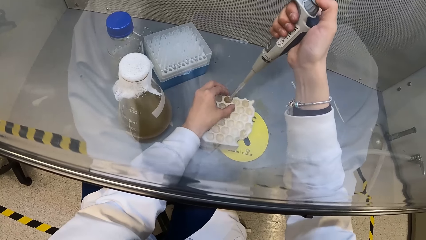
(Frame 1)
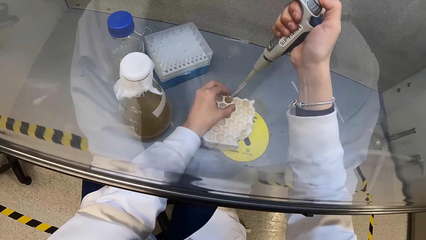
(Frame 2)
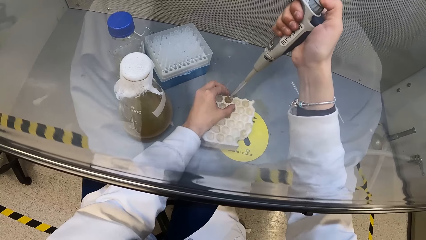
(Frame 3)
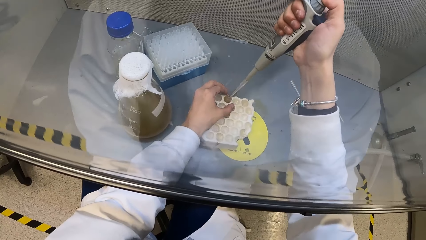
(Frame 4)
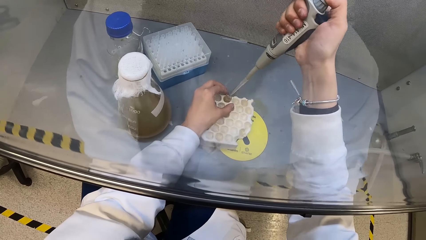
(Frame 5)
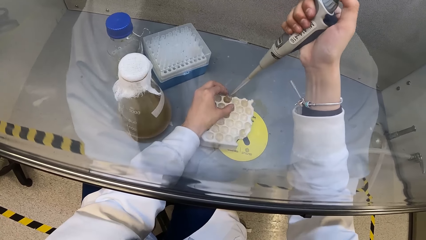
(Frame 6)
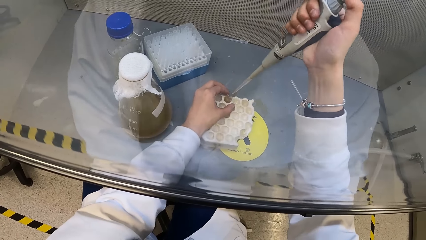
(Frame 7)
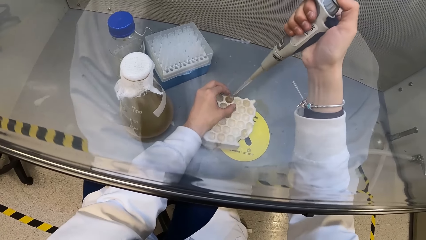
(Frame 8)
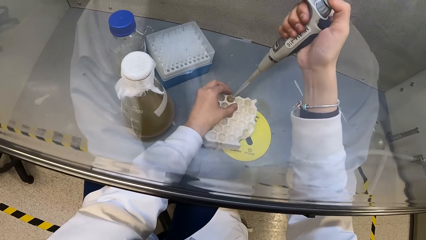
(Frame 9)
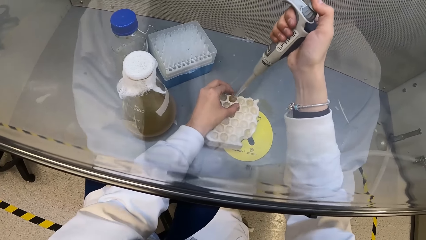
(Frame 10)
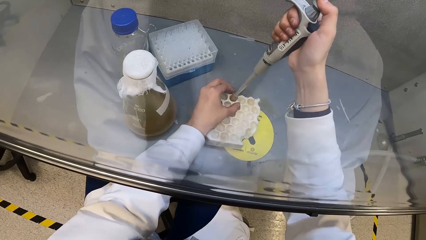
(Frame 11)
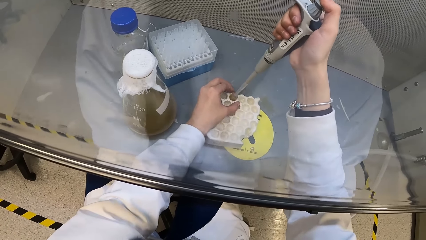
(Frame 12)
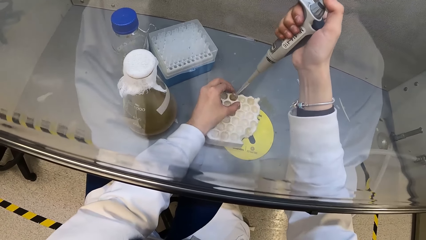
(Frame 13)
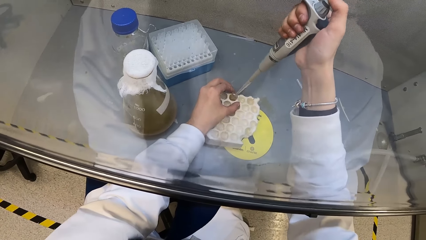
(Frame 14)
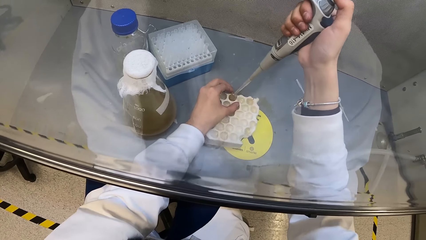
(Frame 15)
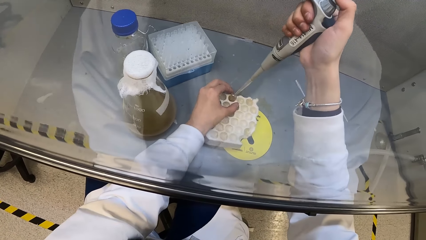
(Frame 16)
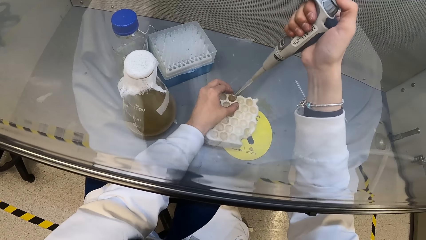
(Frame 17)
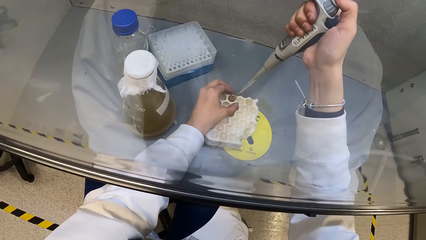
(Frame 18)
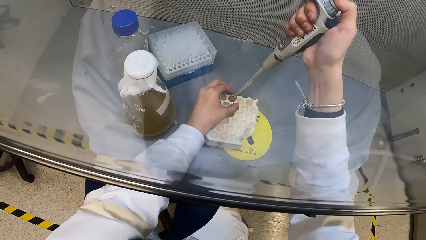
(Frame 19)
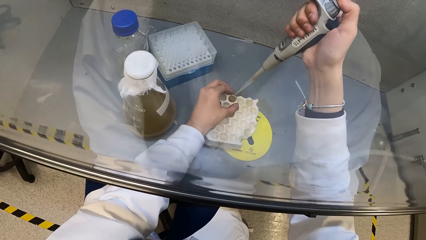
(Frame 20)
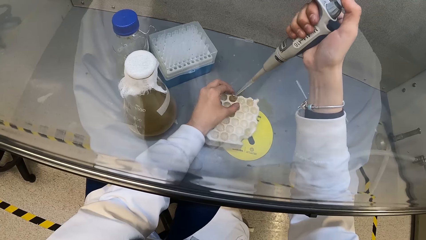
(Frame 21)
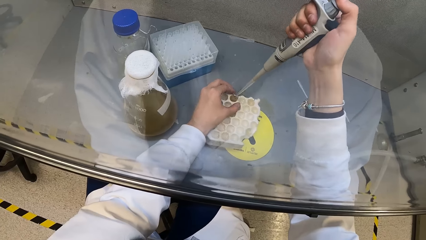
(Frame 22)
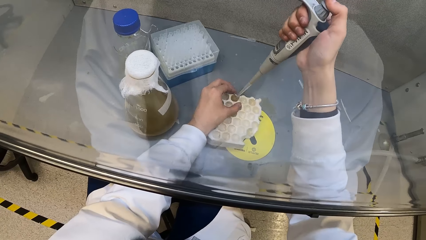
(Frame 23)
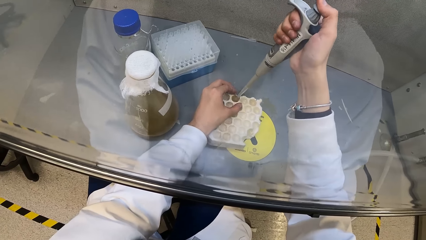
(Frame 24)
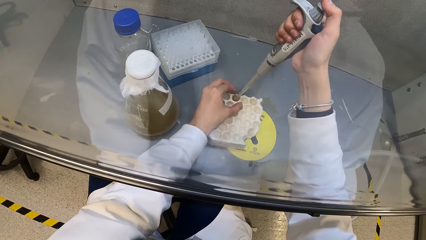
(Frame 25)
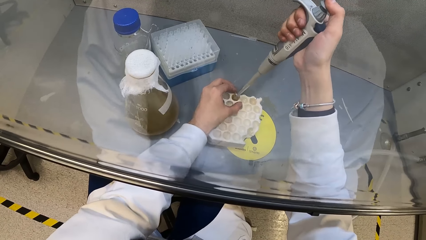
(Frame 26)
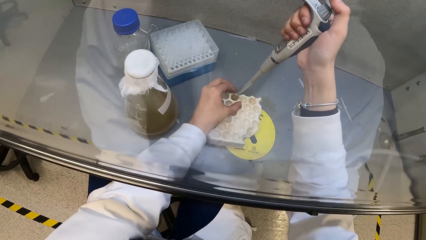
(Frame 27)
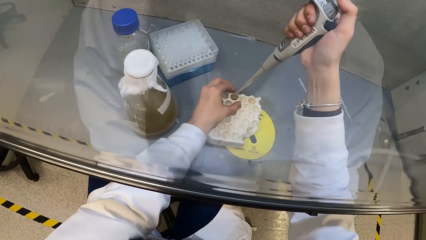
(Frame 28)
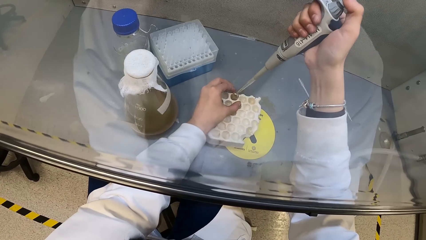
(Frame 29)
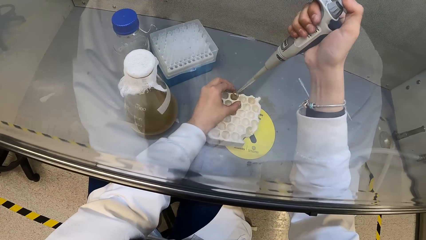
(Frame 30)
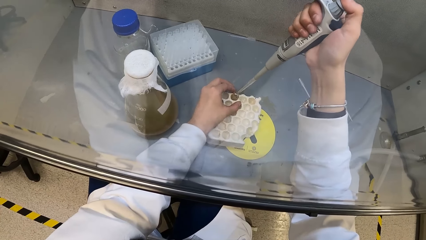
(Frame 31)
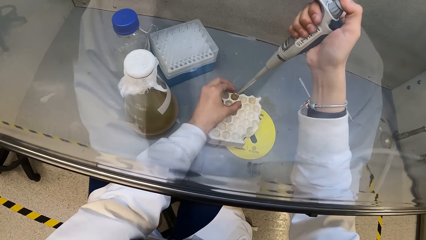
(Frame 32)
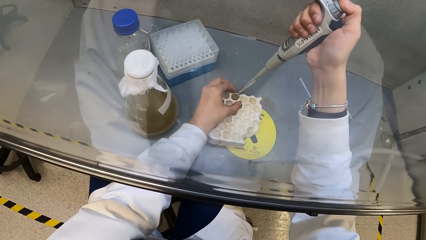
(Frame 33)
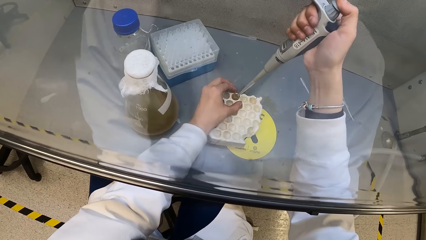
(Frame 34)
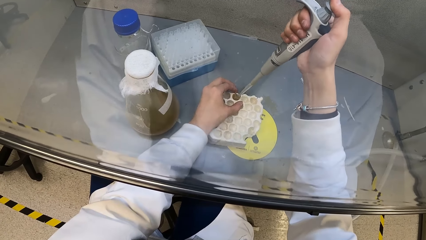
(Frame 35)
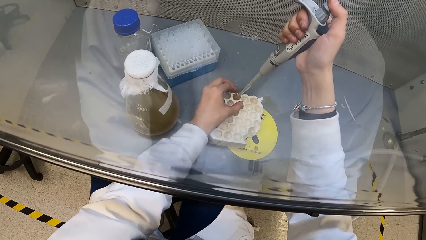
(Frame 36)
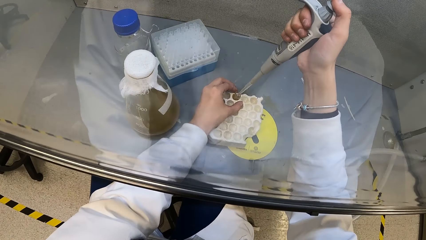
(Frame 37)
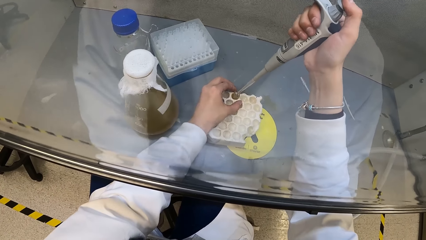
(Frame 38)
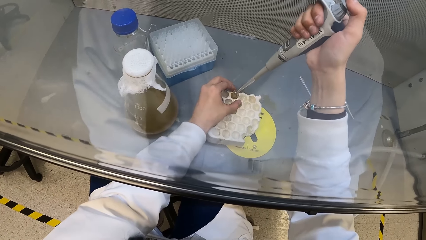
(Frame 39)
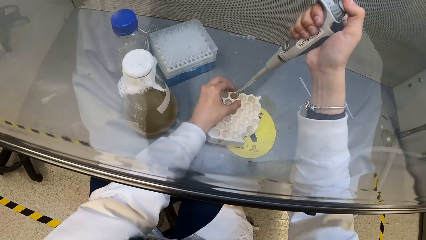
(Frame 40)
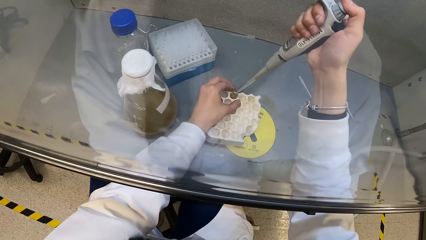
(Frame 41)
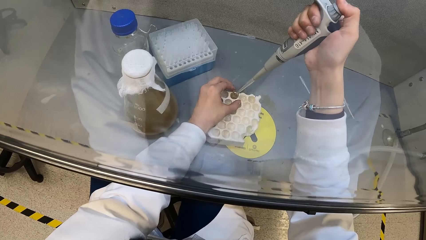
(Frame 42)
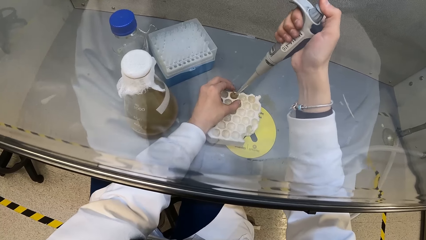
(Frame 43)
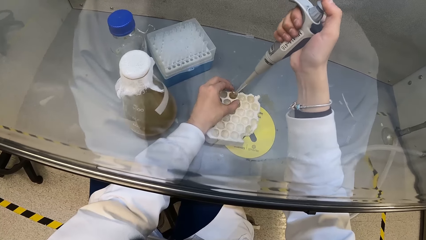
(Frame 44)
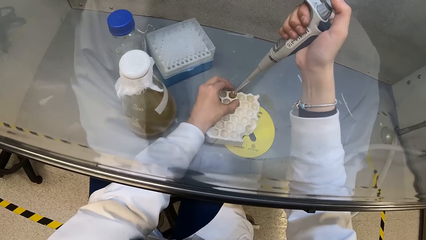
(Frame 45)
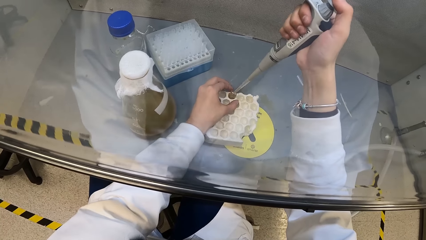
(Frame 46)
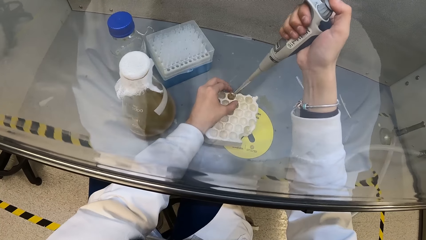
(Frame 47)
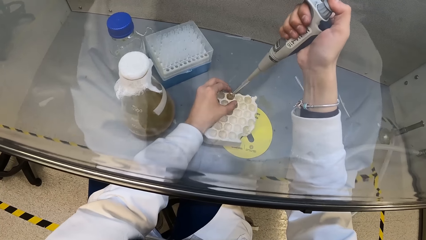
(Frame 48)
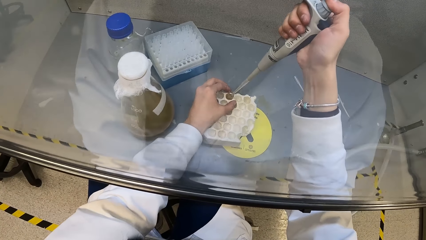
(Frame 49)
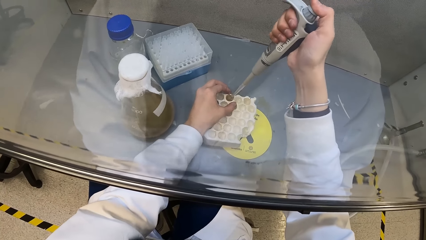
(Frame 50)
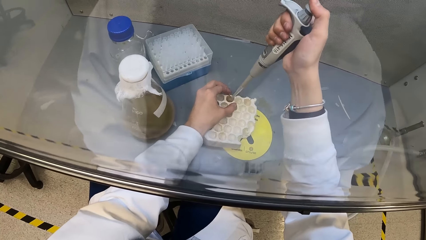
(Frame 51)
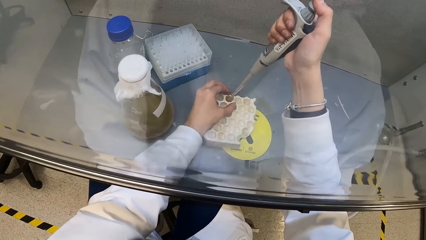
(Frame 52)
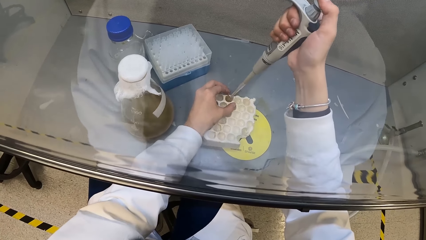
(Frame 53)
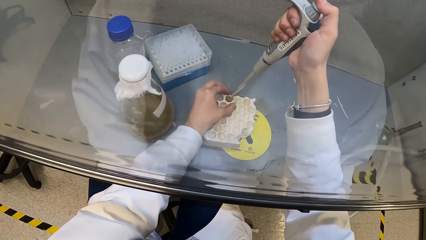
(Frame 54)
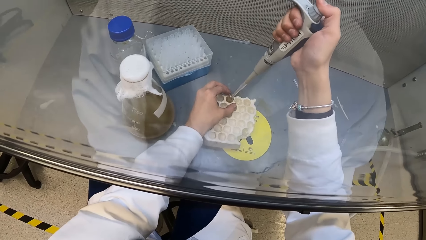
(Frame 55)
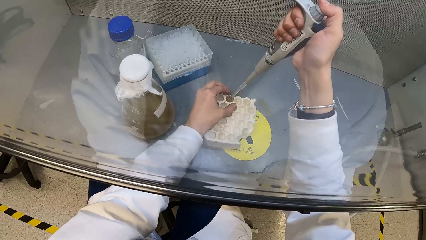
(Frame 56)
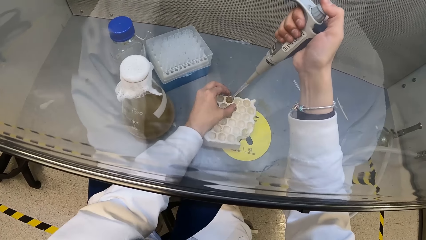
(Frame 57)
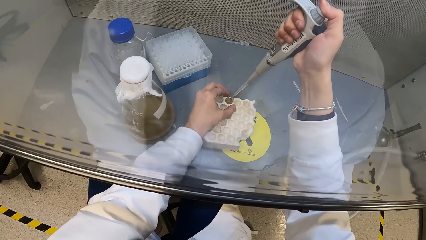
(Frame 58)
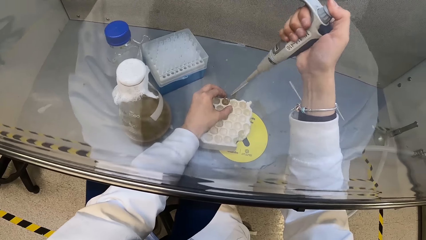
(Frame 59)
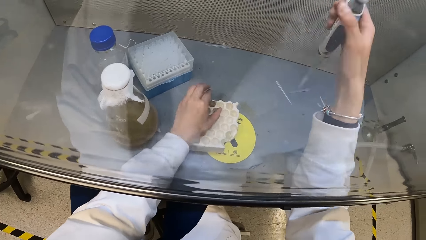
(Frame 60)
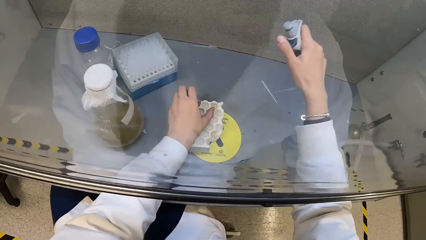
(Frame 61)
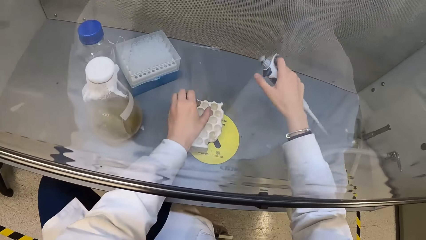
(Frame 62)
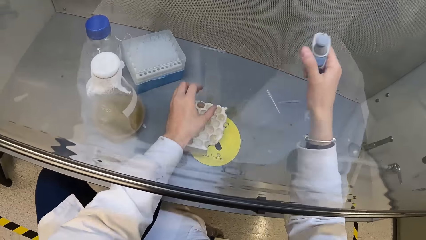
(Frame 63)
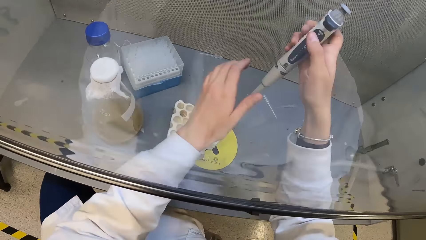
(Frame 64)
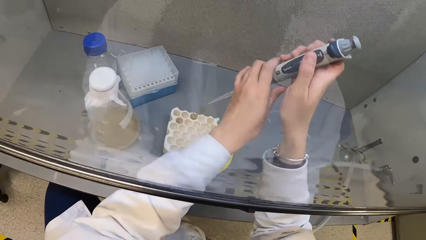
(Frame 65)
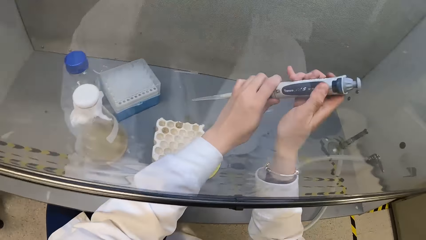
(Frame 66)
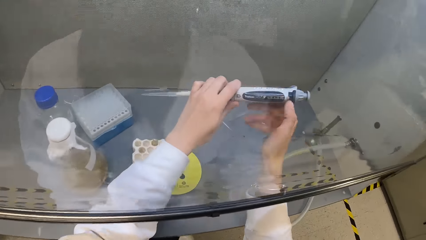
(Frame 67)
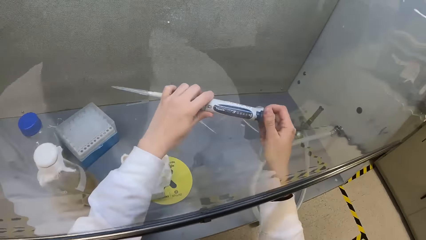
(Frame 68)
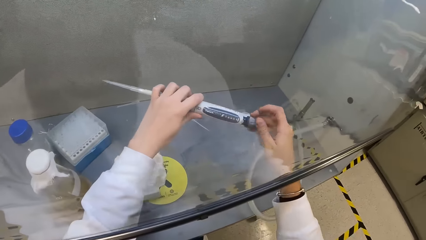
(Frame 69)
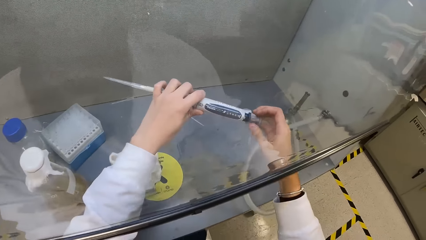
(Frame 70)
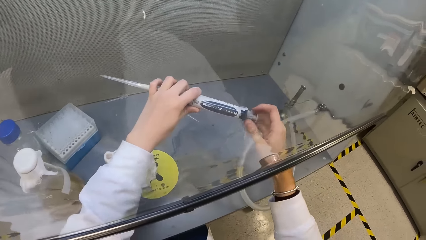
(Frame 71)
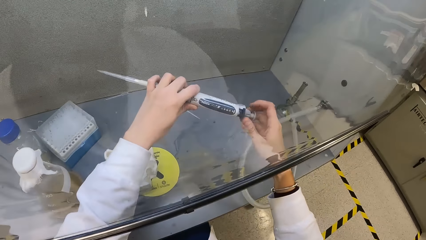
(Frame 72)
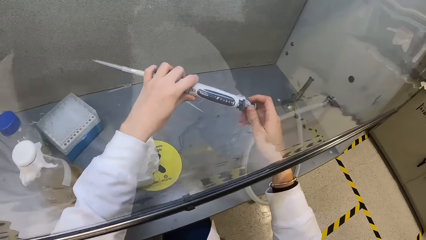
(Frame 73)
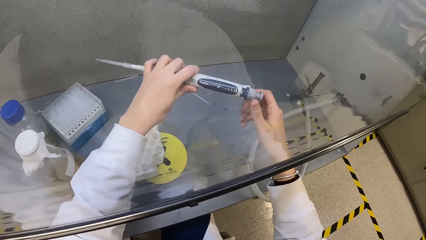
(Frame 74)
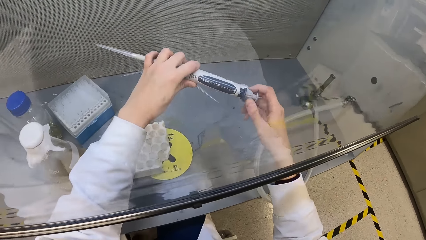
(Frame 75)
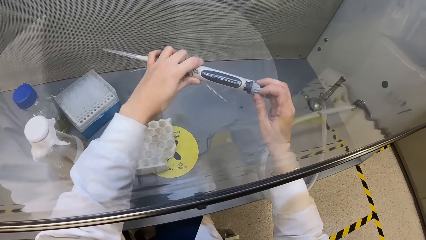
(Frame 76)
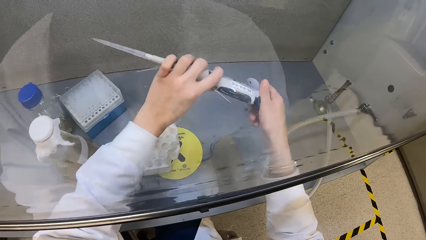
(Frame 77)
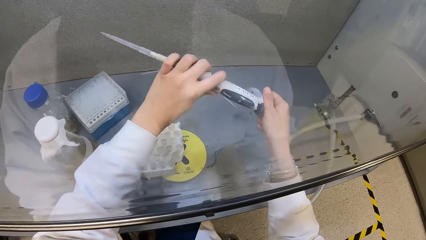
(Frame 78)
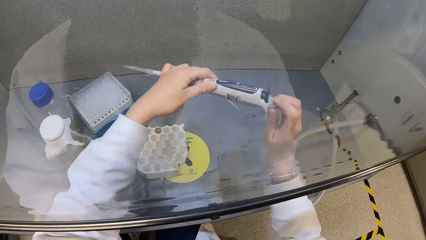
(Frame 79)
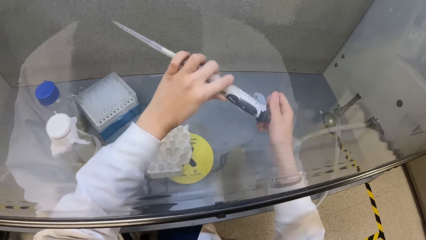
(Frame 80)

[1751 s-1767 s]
The camera wearer passes the pipette from her right hand to her left hand. She turns the control of the pipette in her left hand with her right hand.
